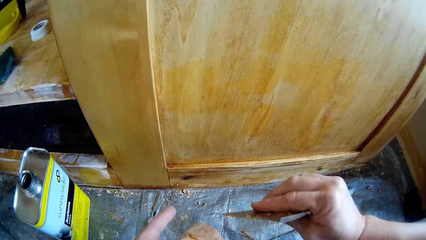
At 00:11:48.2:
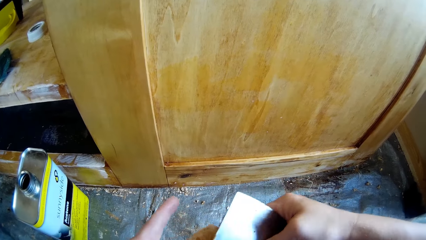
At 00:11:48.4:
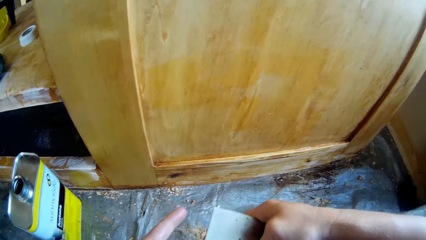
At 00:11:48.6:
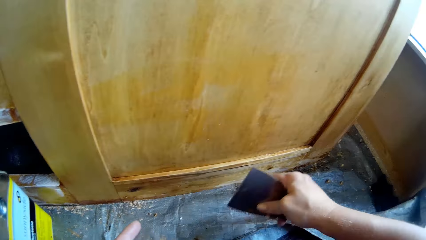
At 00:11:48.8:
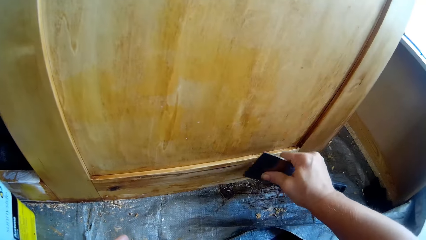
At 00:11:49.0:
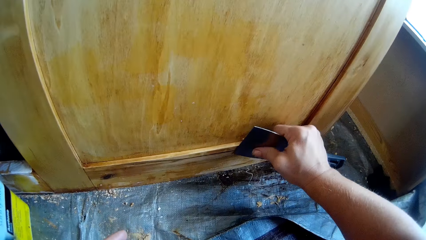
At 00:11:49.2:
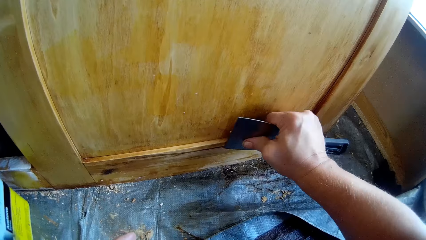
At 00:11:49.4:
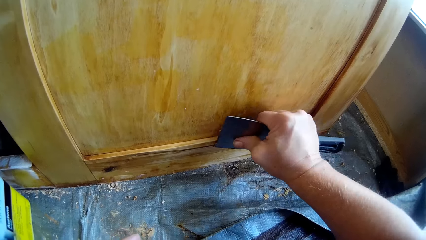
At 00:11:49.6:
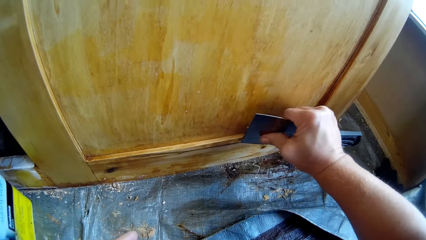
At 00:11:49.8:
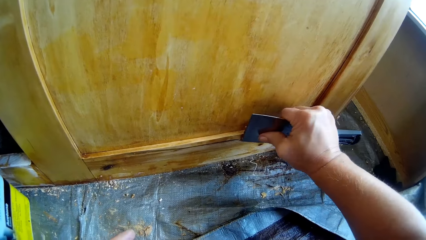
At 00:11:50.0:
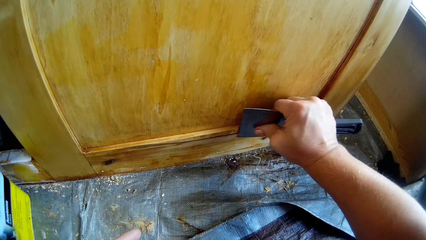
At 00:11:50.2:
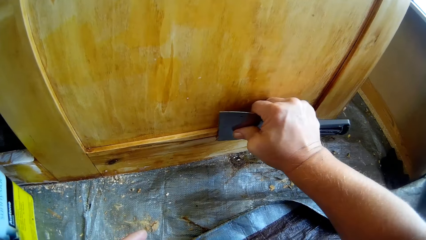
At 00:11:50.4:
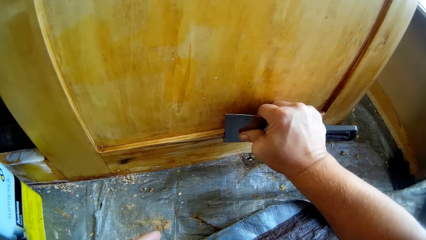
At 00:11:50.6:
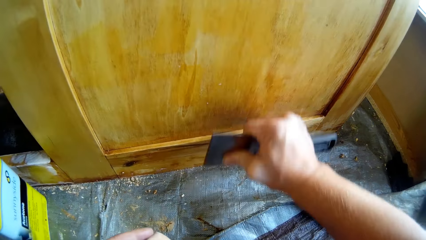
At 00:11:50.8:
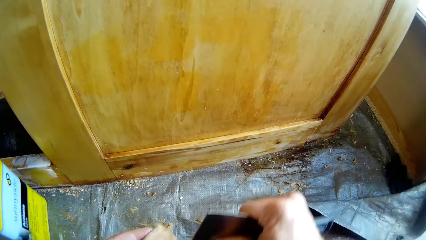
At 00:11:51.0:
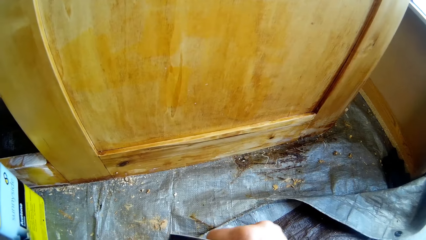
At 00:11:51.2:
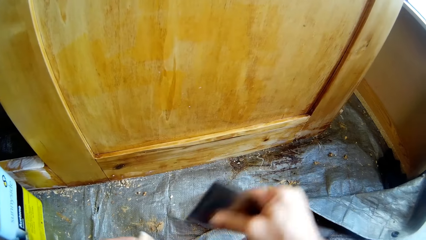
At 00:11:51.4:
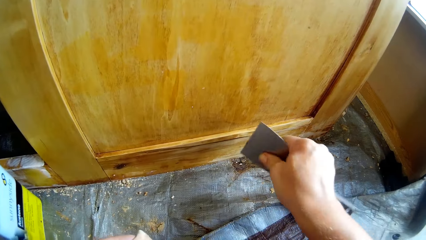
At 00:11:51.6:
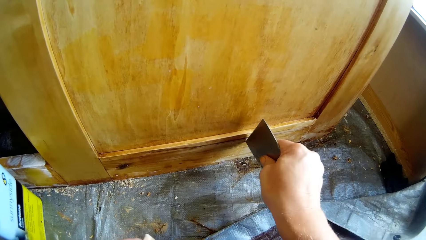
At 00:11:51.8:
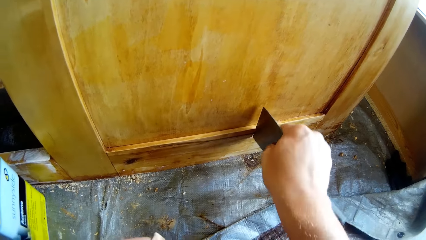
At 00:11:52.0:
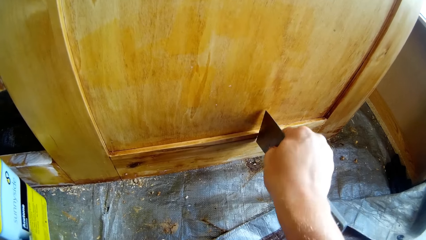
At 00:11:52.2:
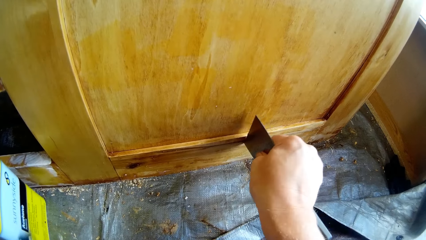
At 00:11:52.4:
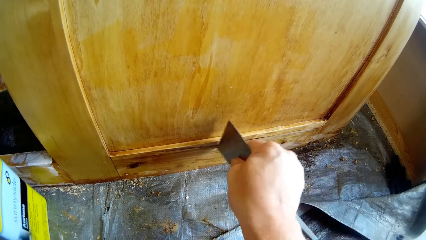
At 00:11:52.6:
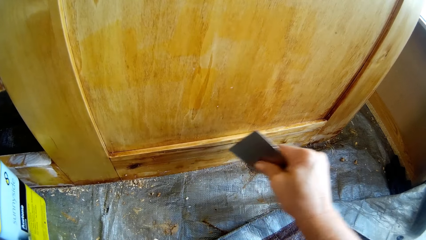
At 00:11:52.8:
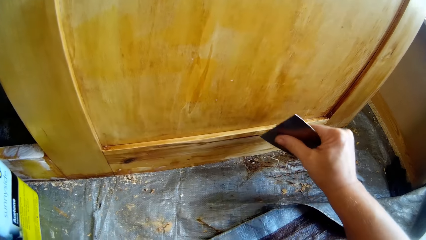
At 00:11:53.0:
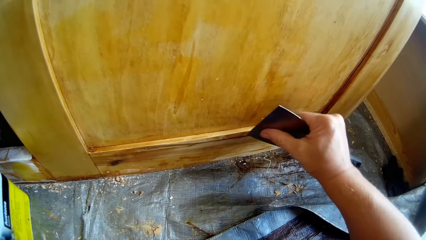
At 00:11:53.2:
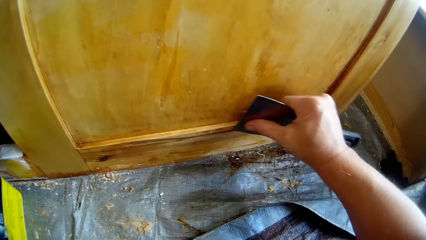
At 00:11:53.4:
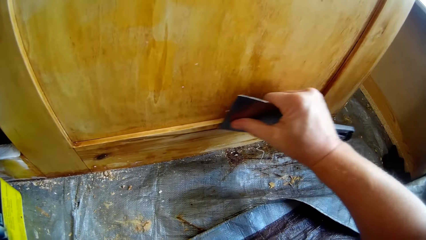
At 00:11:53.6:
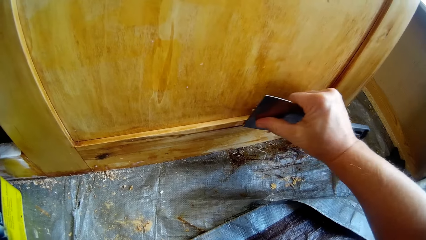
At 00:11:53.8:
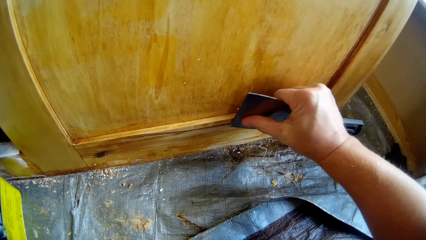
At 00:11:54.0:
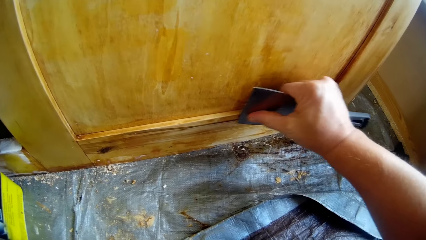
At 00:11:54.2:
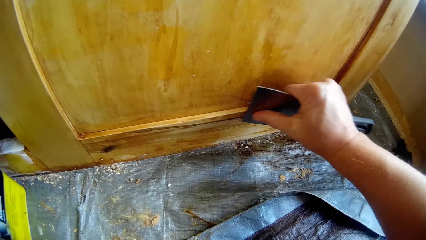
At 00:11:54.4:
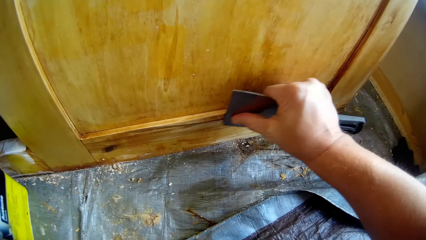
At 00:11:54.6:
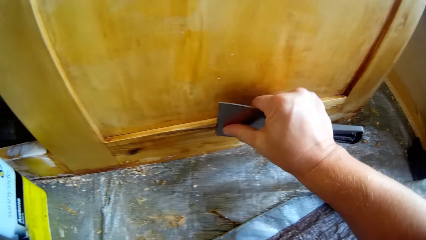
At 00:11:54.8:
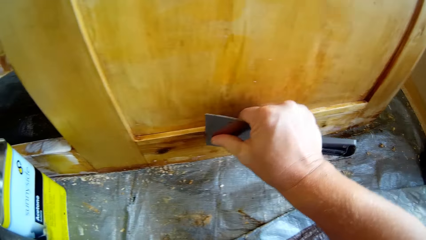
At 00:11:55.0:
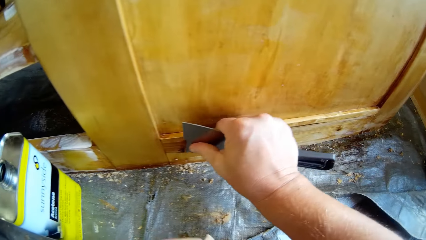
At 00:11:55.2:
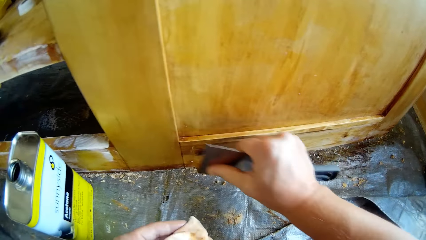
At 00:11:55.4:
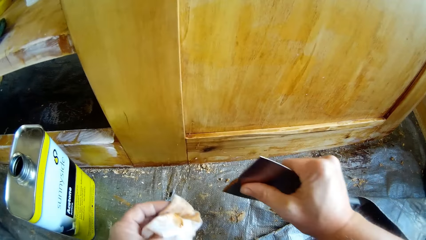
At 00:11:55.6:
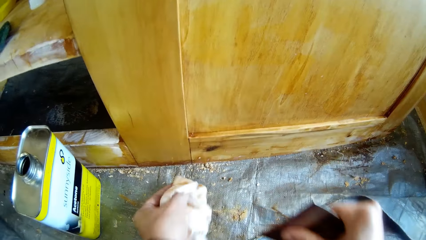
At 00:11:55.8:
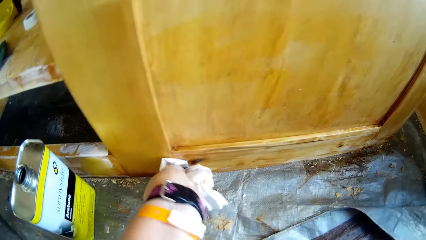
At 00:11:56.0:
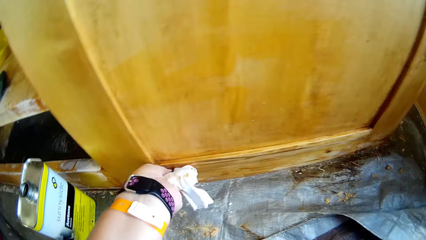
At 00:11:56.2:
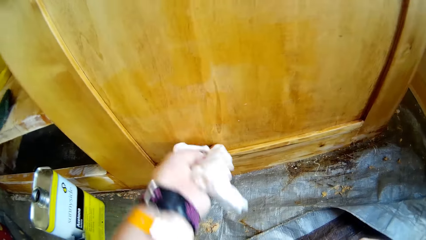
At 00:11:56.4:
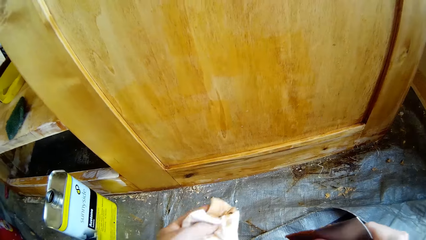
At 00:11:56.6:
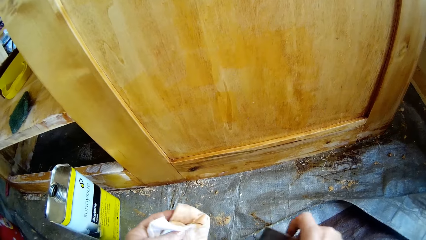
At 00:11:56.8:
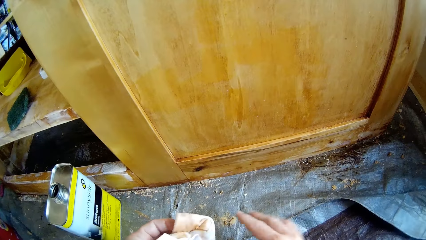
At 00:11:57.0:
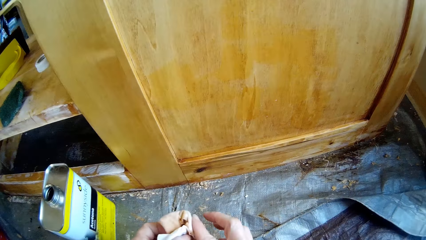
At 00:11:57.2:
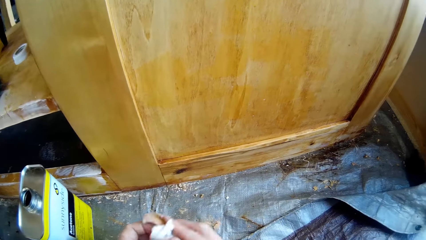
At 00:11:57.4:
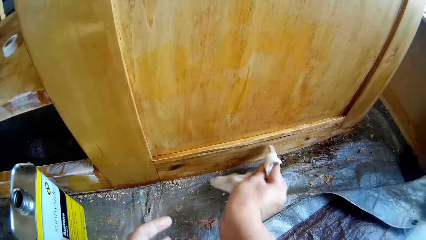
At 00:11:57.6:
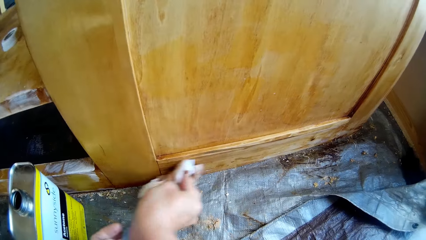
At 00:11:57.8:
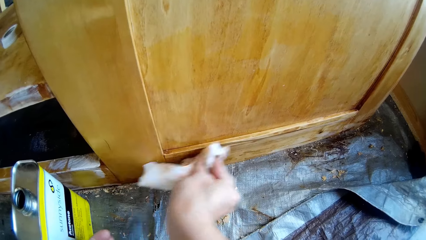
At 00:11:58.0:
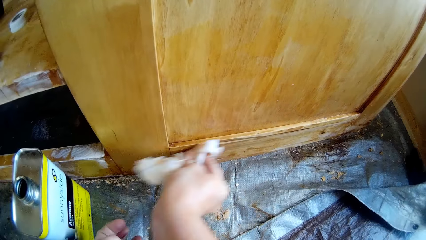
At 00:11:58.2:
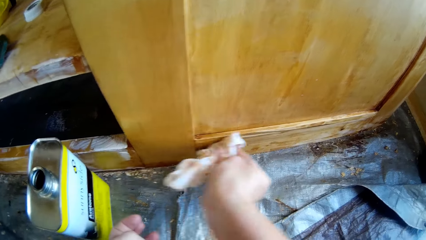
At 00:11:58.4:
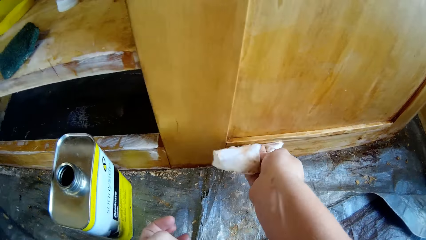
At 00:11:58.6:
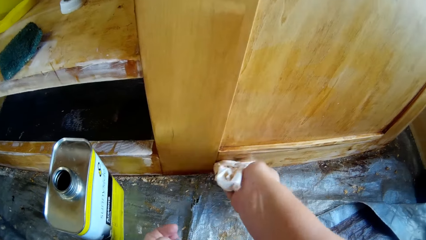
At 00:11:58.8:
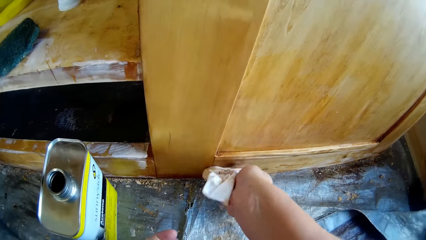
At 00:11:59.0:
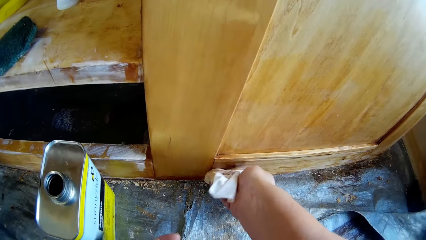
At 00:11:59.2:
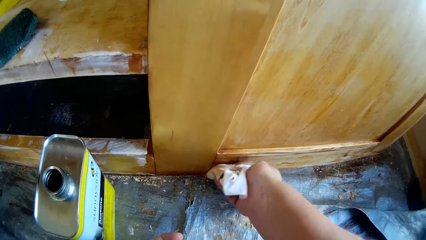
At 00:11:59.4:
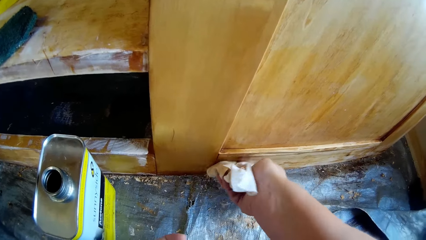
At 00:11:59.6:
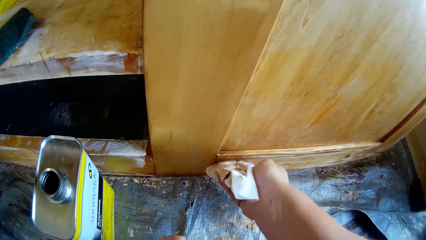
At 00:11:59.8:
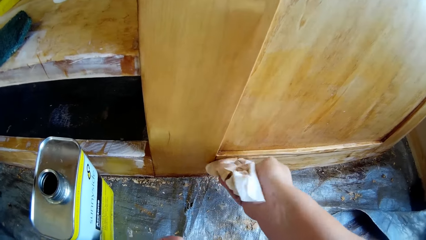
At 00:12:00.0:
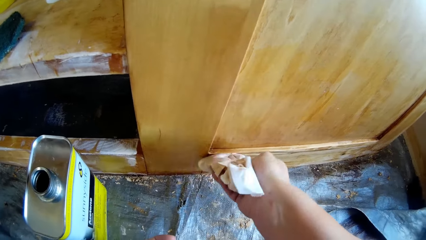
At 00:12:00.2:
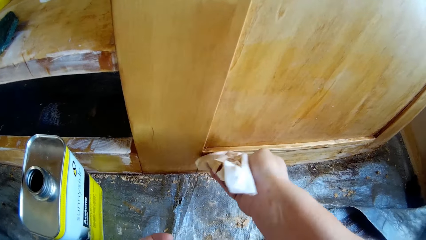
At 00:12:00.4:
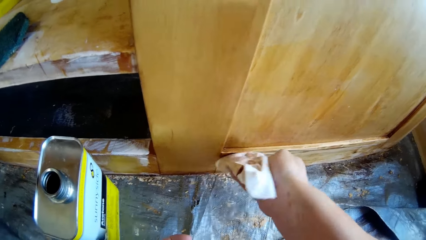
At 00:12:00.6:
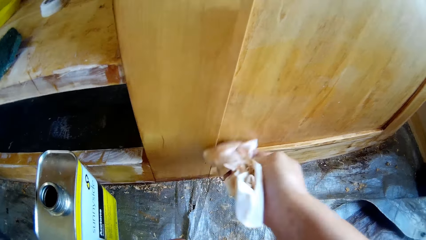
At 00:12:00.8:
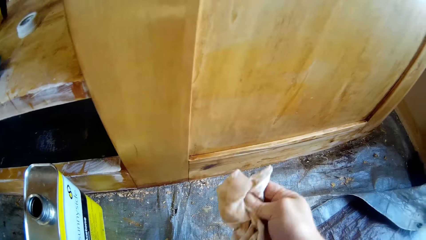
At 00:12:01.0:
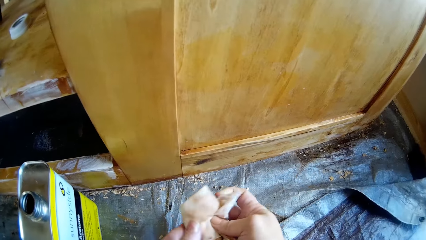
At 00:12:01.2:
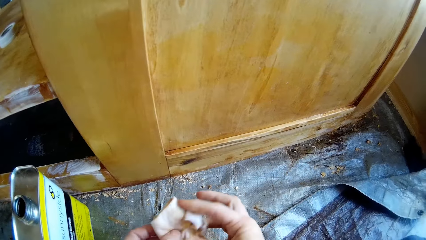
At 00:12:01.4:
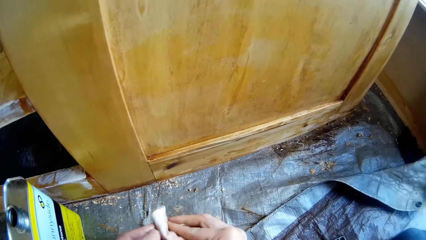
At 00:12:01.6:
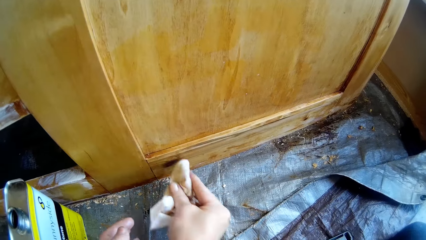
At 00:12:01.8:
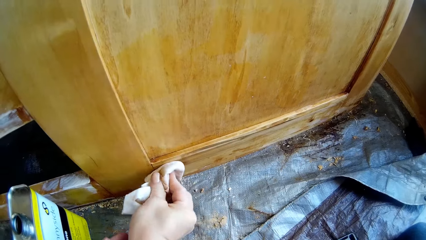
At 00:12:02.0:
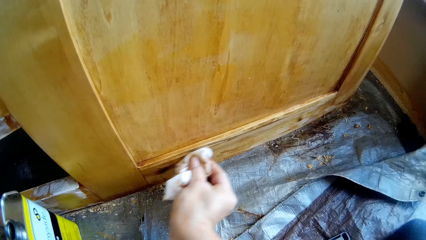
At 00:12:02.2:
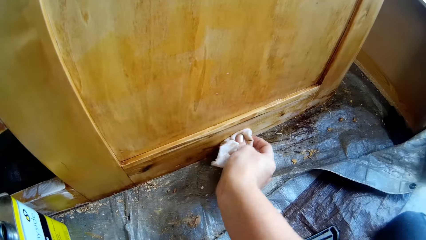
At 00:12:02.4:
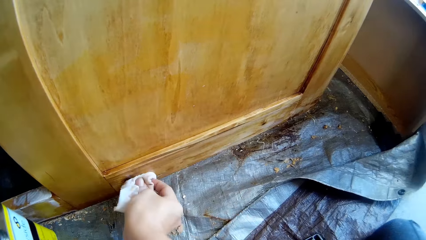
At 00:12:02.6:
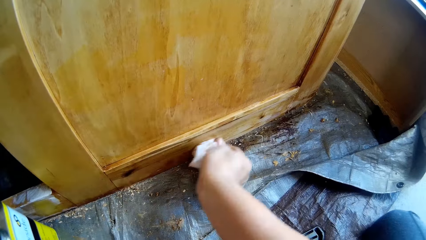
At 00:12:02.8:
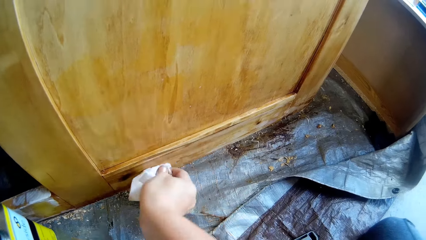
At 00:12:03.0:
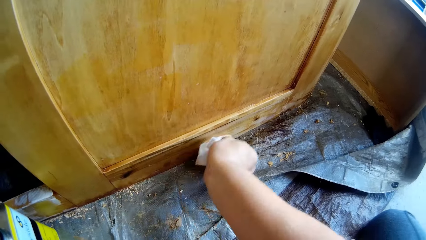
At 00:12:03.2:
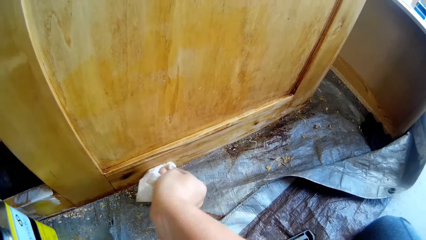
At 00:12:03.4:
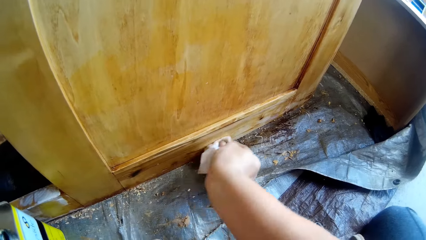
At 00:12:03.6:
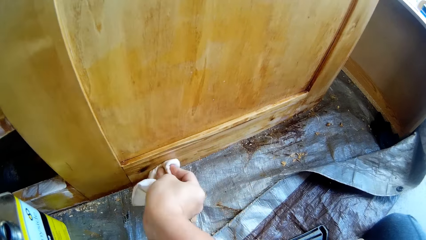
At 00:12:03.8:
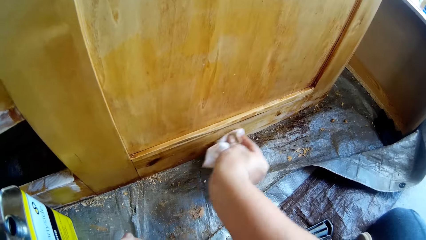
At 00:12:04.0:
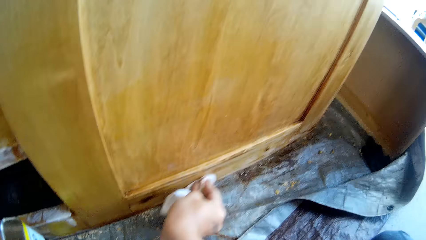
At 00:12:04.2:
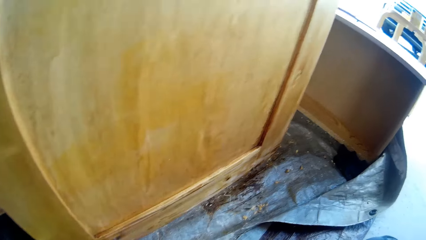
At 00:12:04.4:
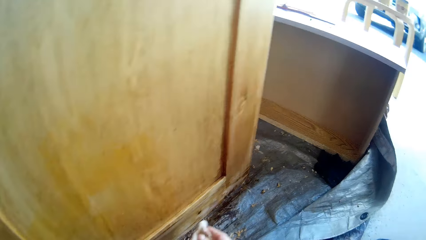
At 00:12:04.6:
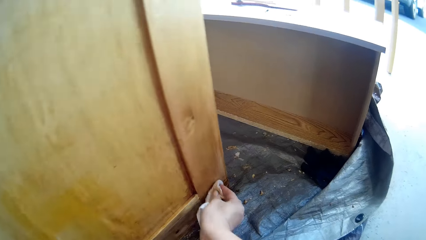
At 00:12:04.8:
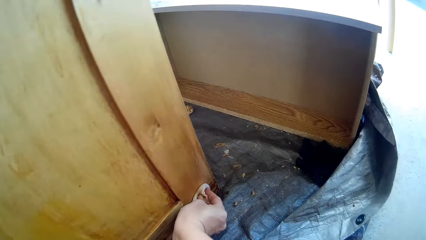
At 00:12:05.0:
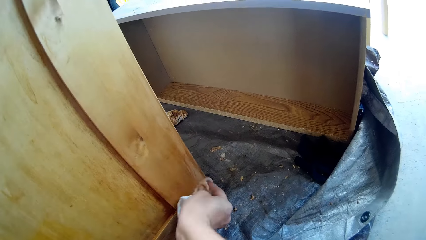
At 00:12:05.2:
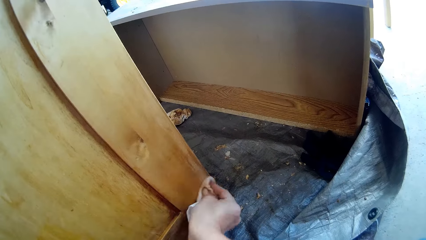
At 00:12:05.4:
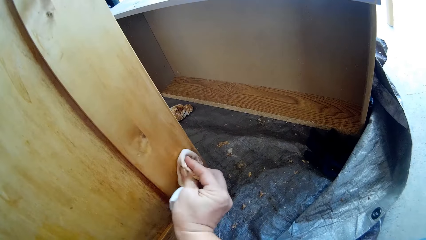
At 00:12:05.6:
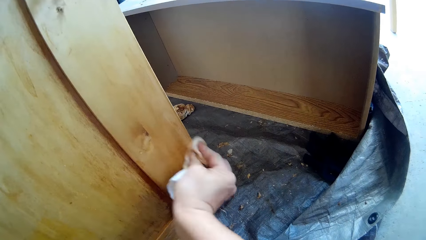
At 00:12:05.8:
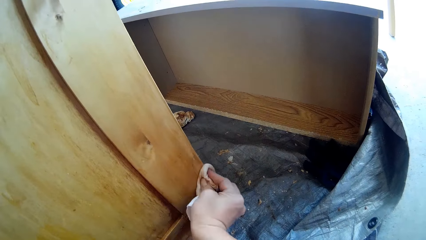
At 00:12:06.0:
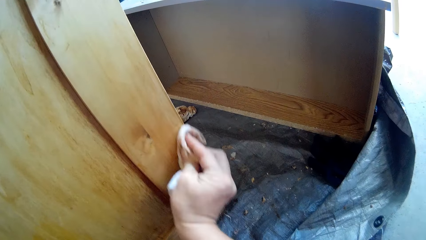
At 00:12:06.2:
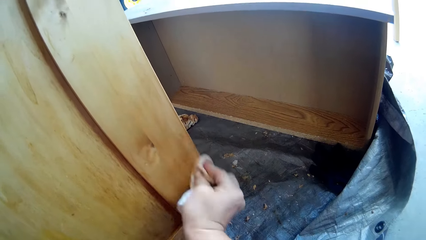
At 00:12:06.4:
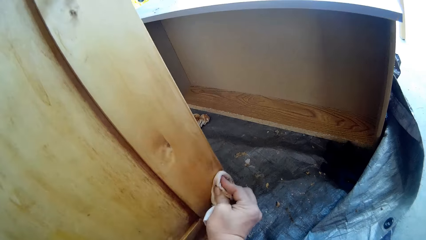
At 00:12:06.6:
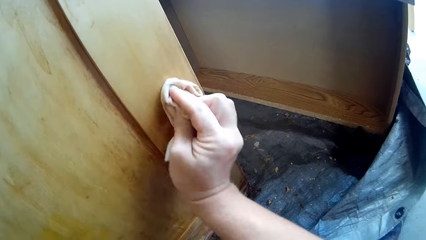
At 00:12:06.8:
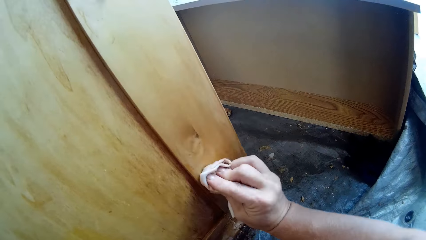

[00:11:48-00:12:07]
The camera wearer wipes the scraper using the towel. They scrape off the cupboard, wipe the scraper, and scrape off the cupboard. They wipe the wooden structure with a cloth. They drop the scraper, fold the tissue paper, and wipe the wooden structure with the cloth.
